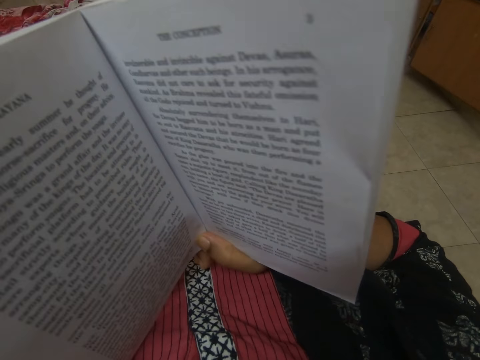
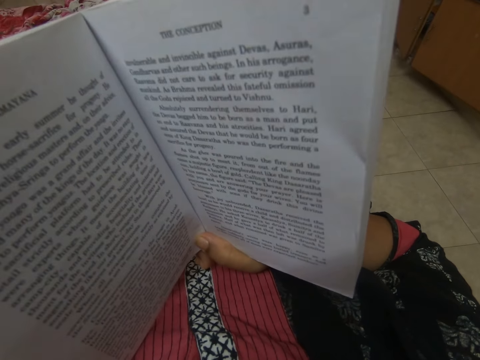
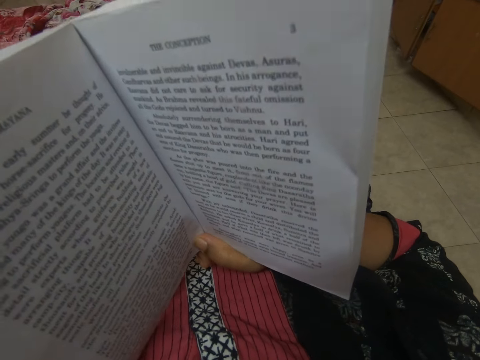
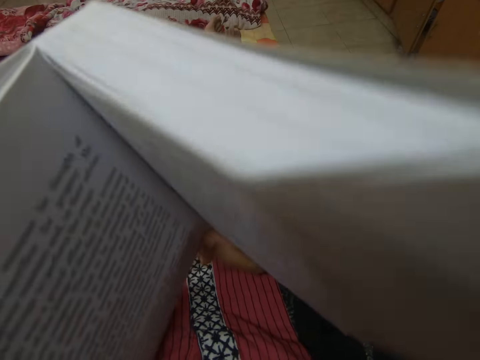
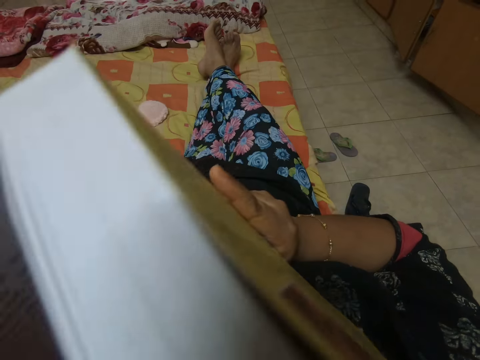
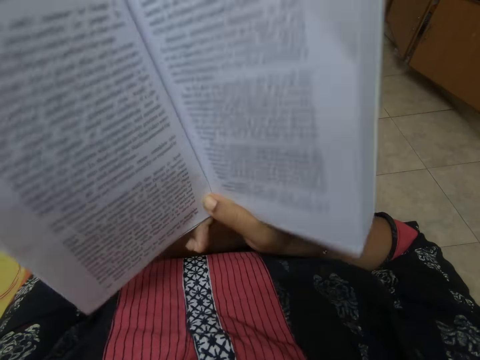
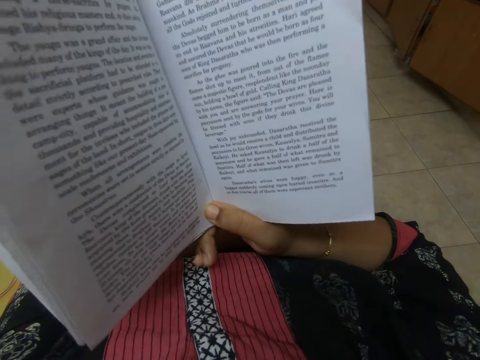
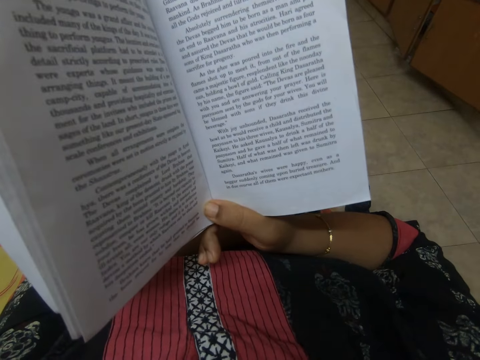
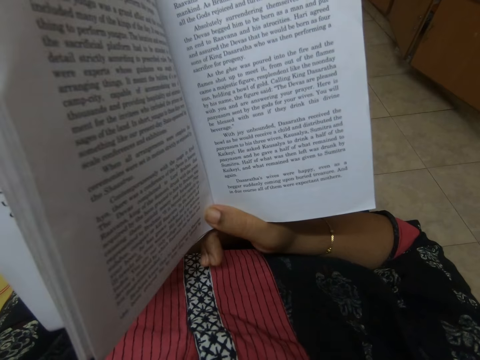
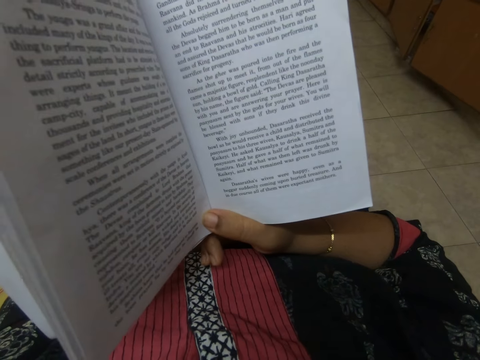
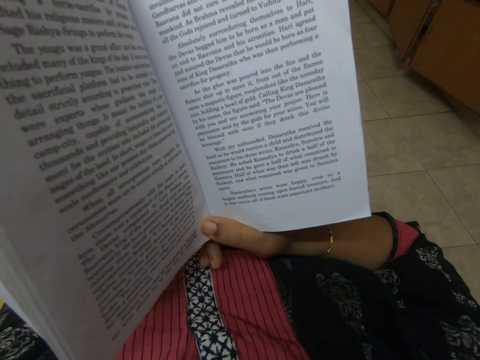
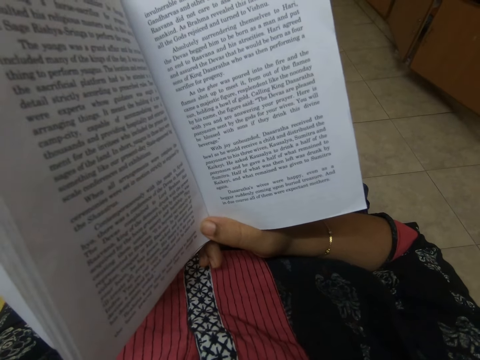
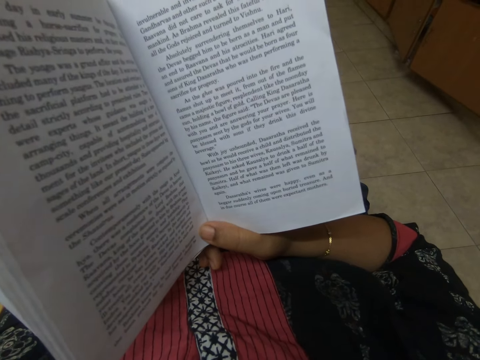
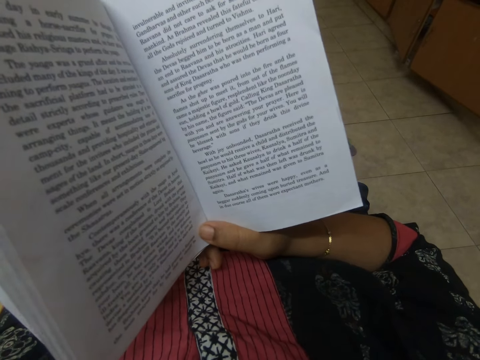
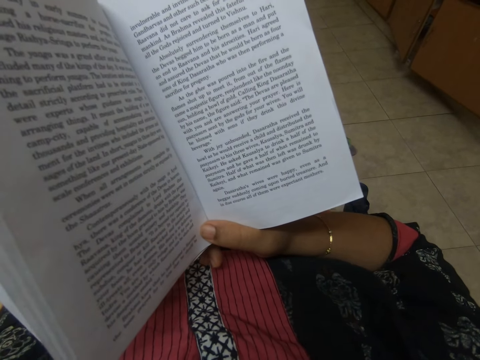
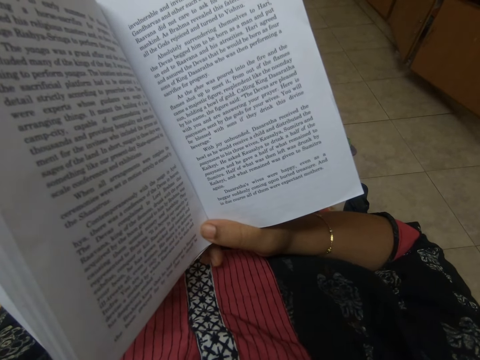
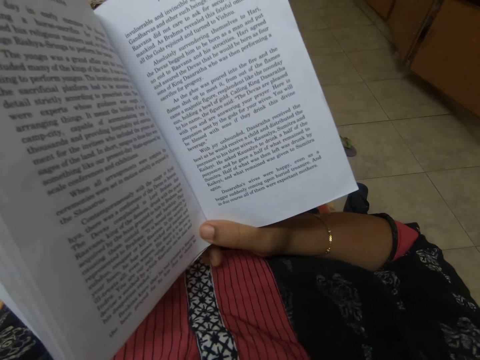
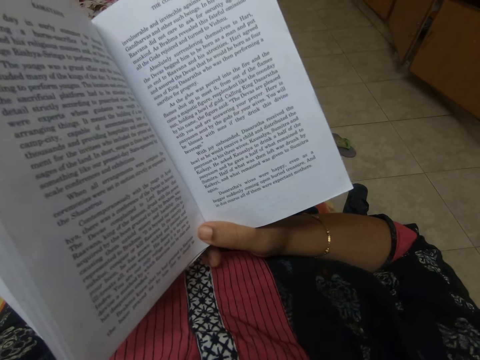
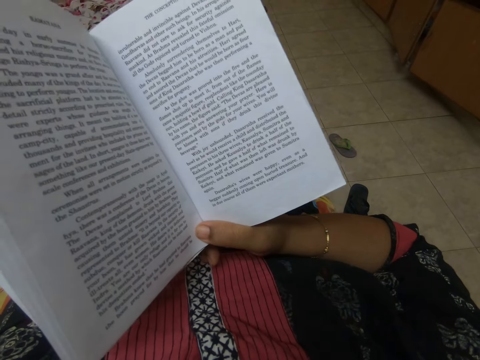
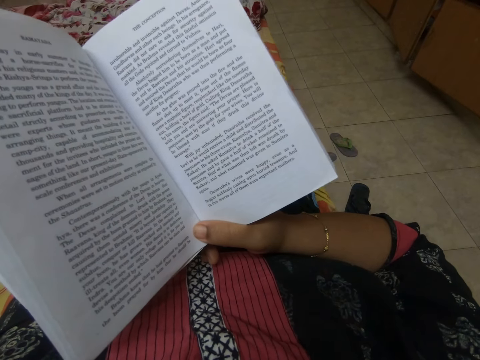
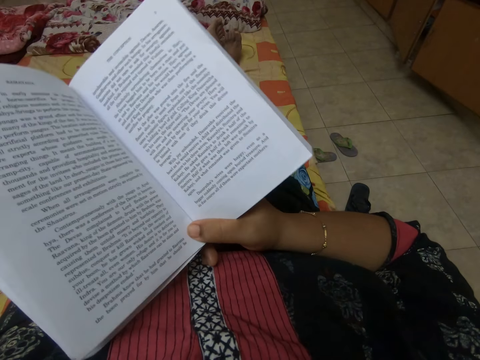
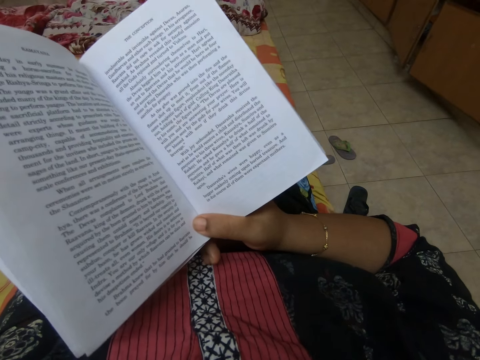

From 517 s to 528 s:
The camera wearer moves the book up. They read the book.

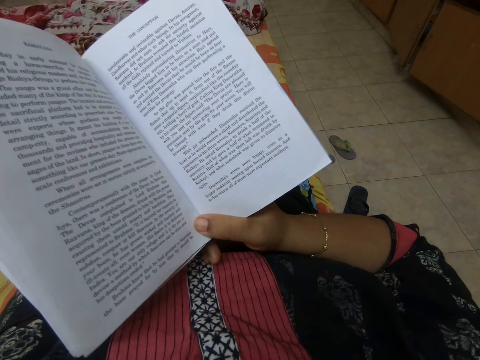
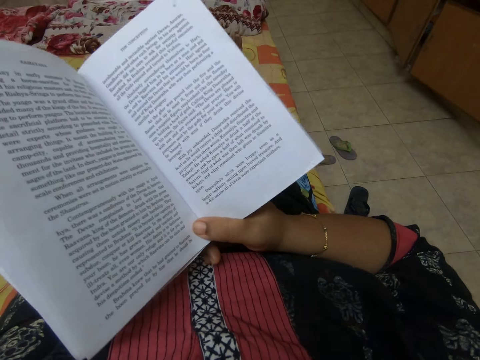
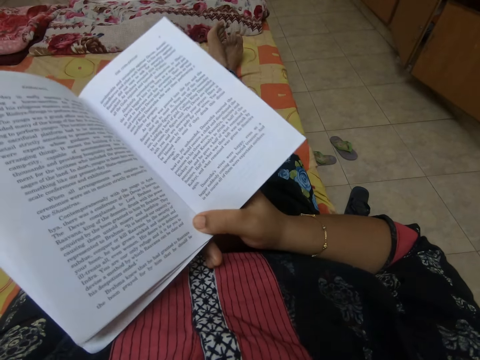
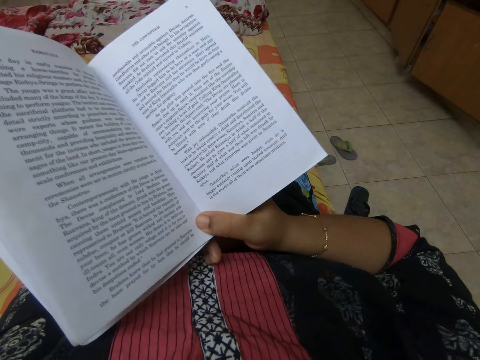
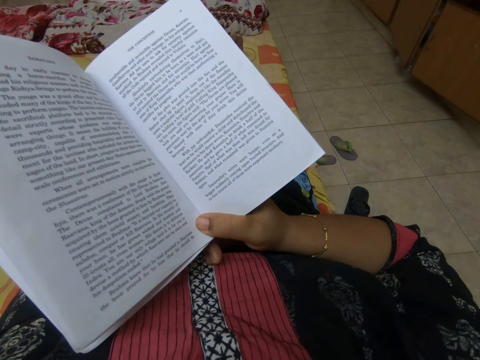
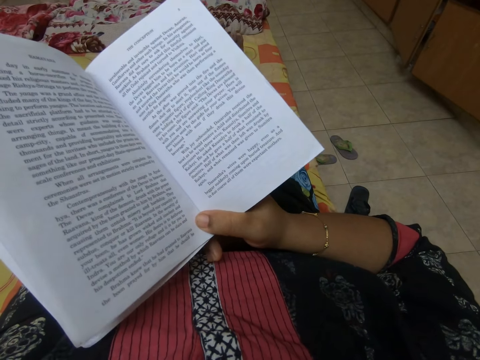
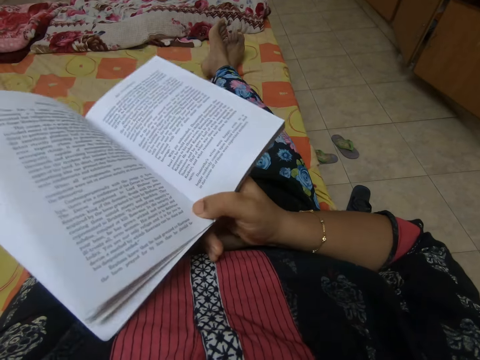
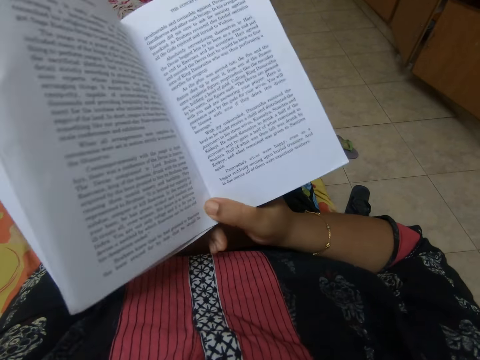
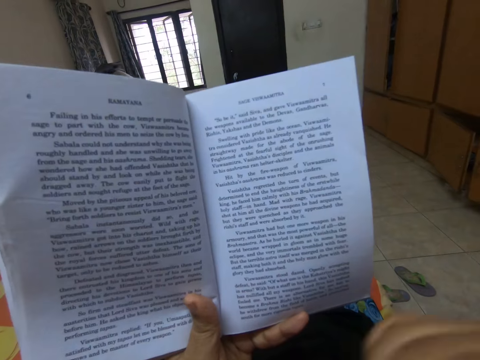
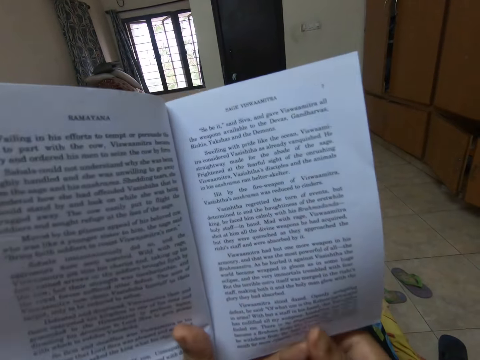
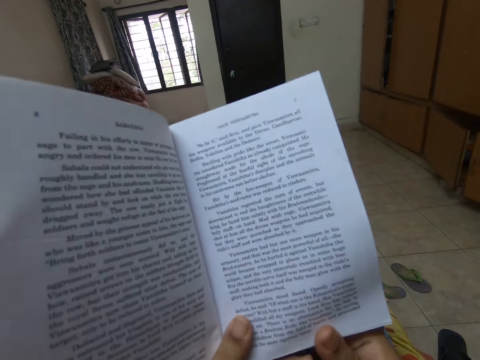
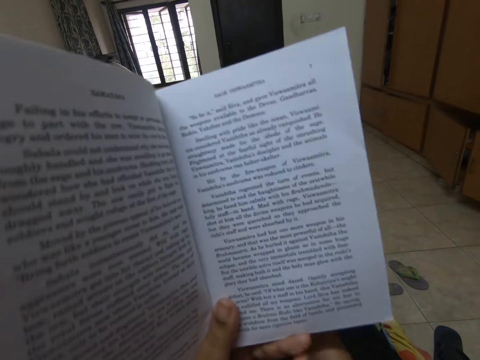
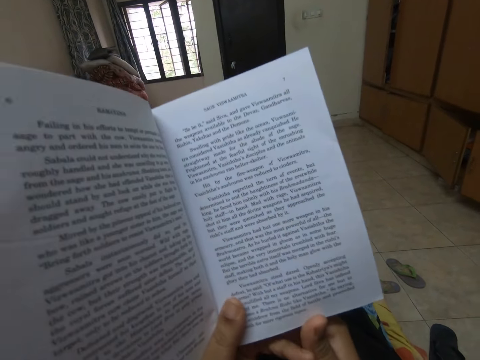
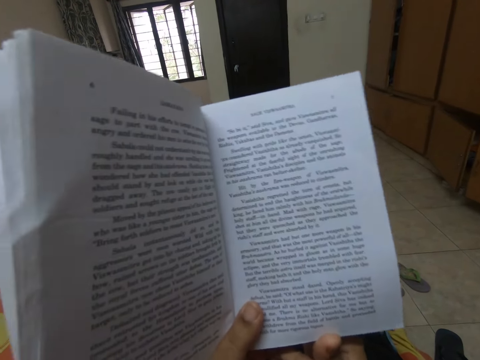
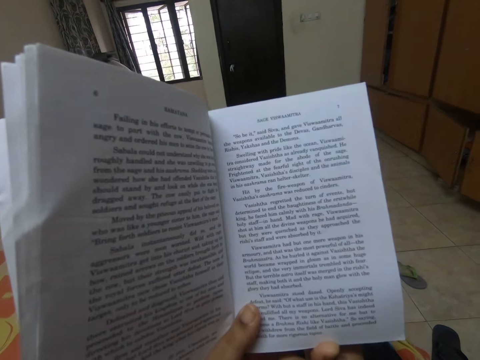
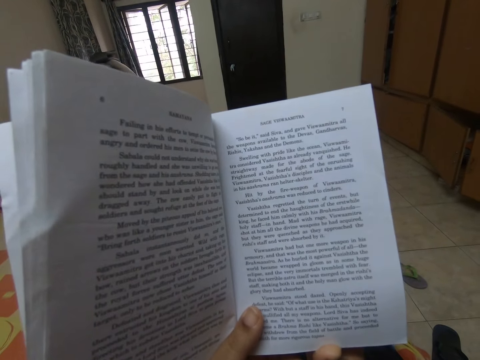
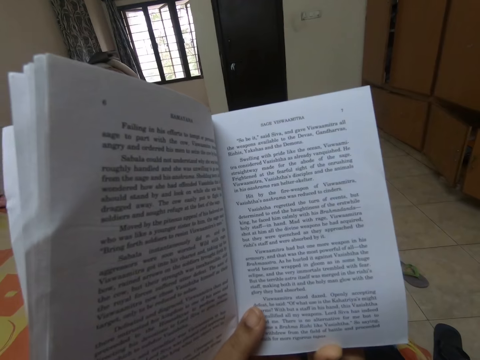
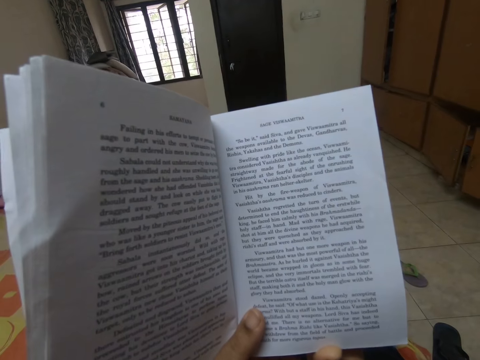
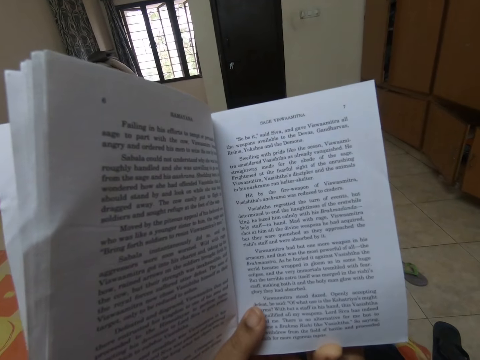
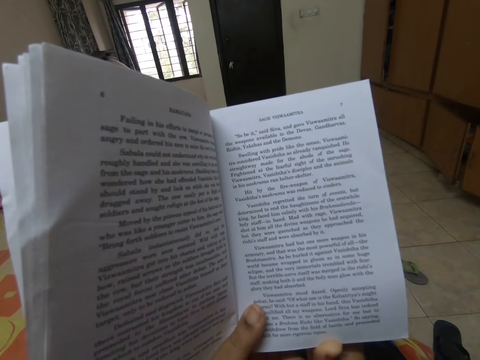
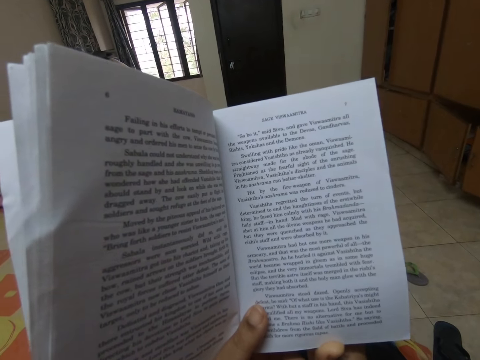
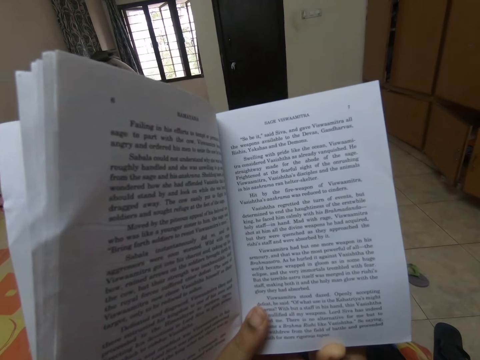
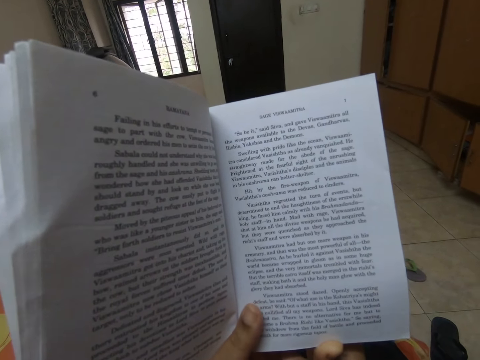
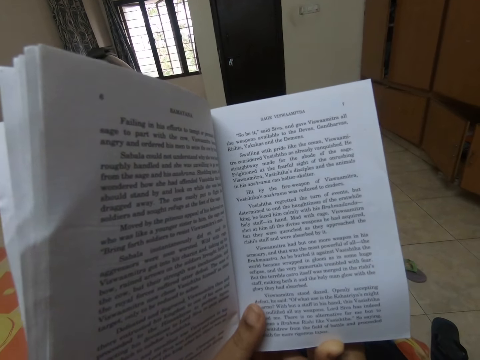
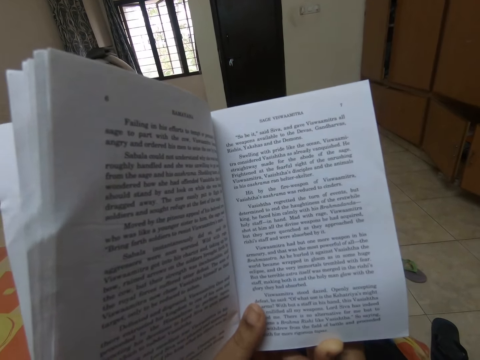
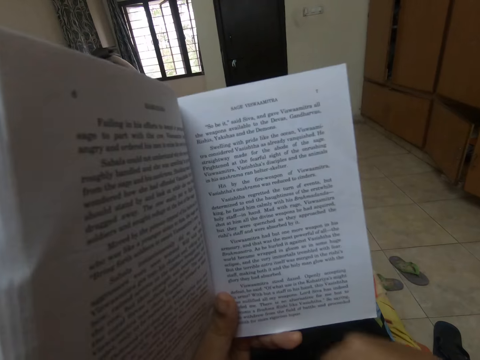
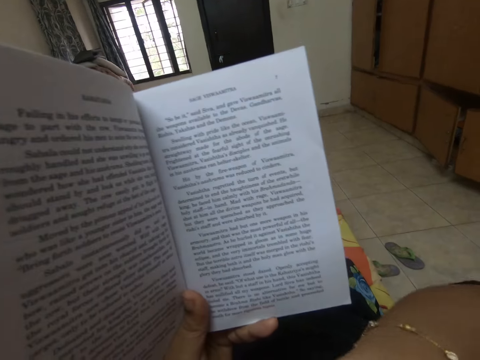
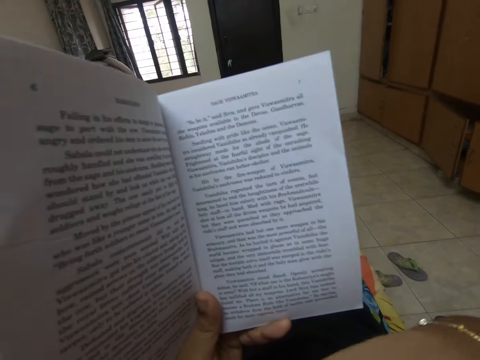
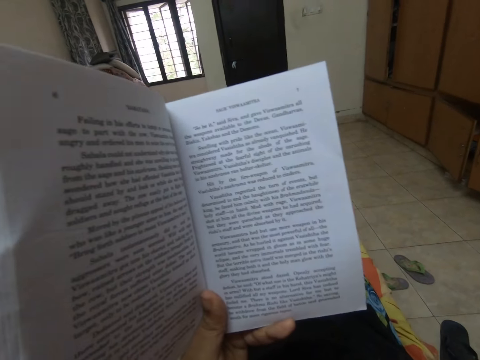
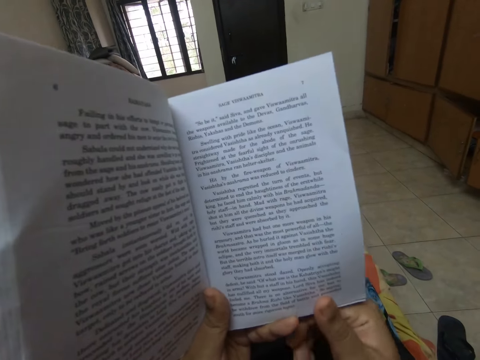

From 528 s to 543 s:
The camera wearer moves the book down. They drop the book. They move the book down again. They read the book.
